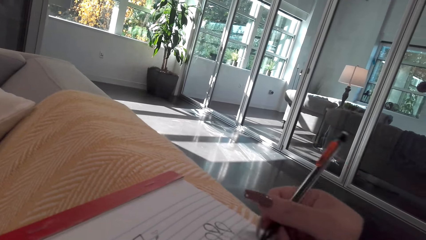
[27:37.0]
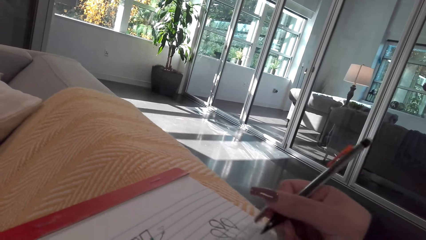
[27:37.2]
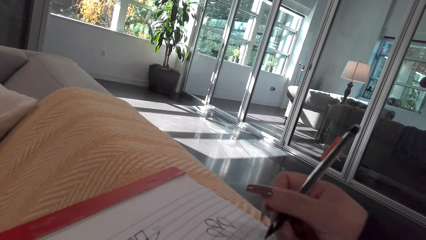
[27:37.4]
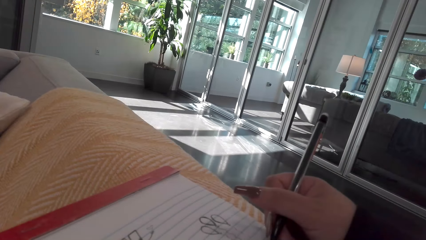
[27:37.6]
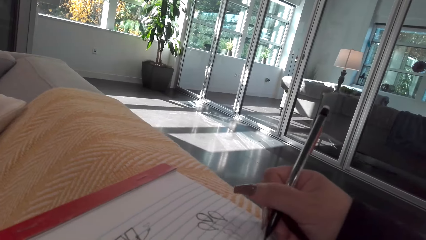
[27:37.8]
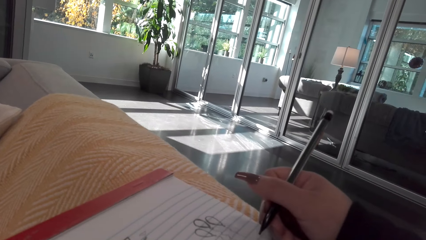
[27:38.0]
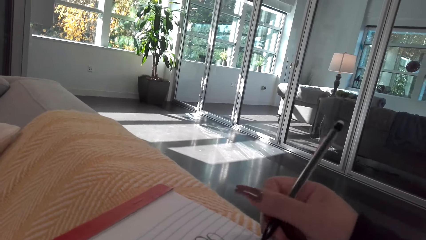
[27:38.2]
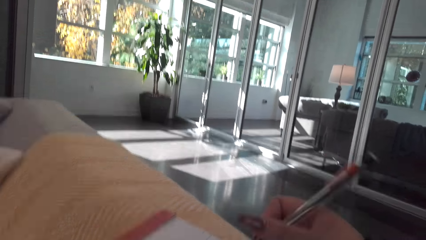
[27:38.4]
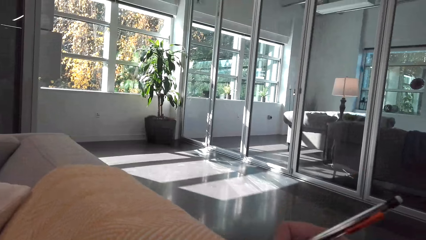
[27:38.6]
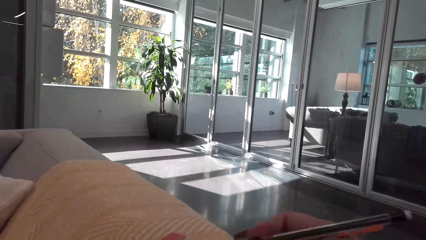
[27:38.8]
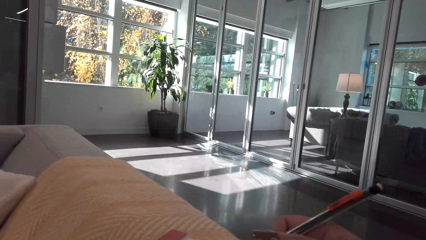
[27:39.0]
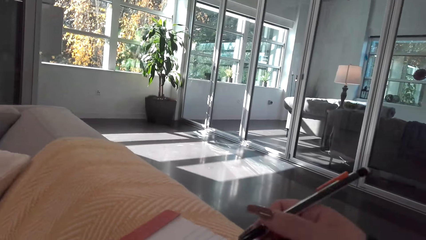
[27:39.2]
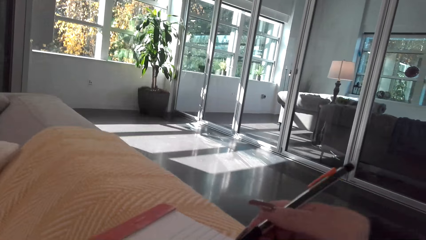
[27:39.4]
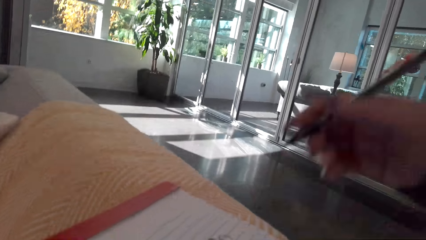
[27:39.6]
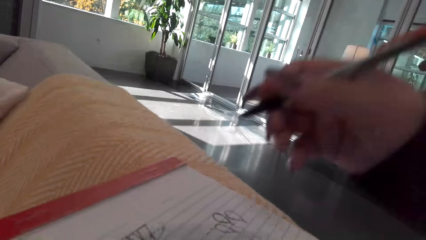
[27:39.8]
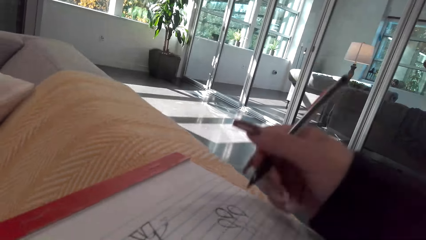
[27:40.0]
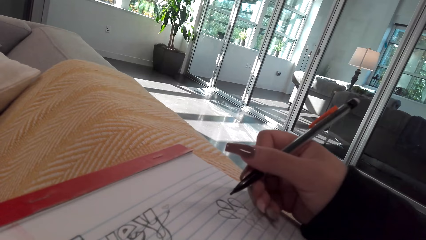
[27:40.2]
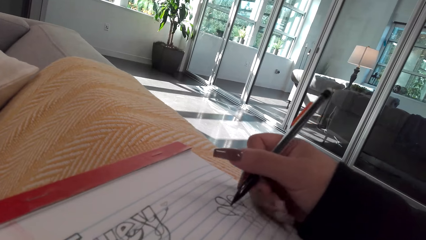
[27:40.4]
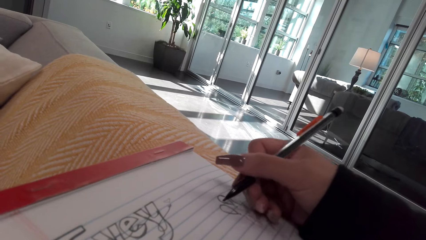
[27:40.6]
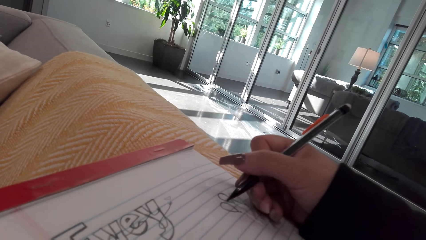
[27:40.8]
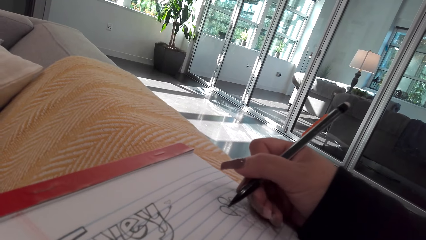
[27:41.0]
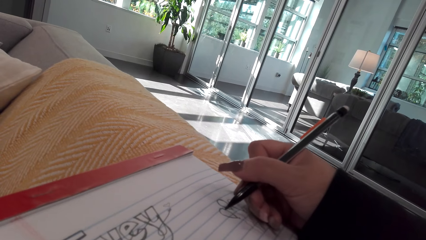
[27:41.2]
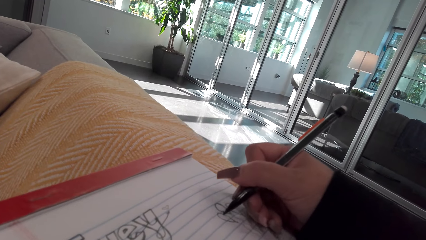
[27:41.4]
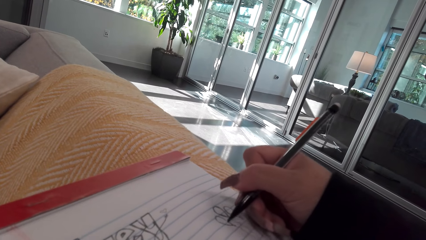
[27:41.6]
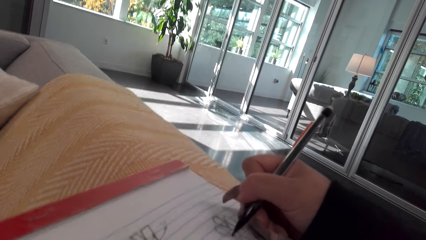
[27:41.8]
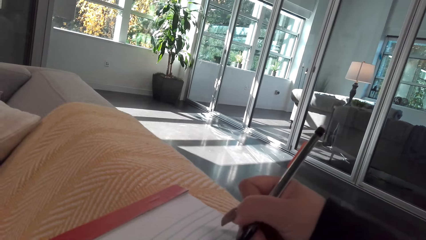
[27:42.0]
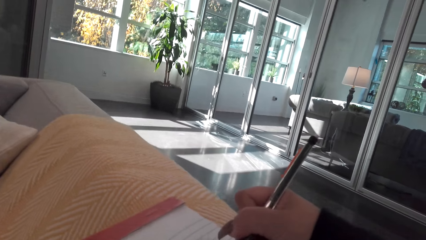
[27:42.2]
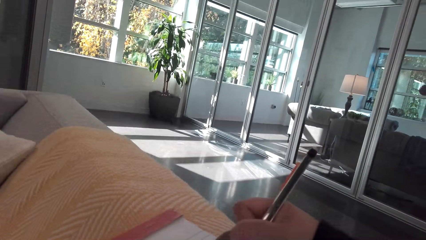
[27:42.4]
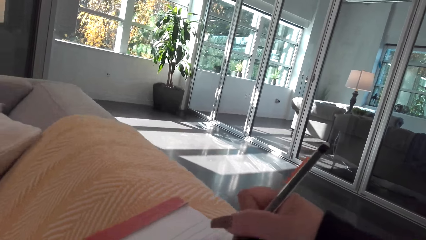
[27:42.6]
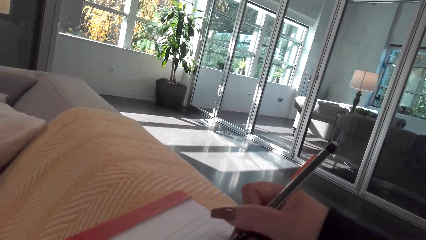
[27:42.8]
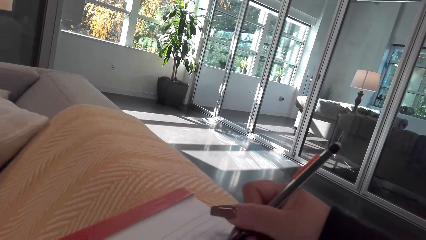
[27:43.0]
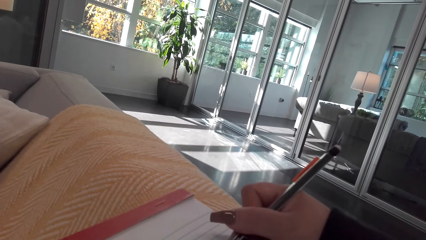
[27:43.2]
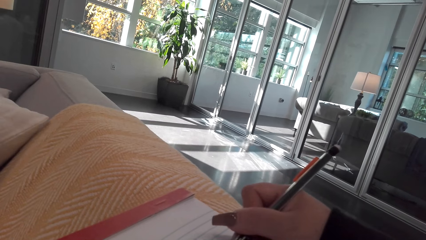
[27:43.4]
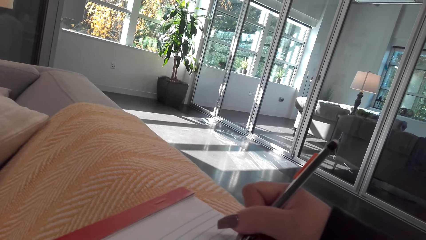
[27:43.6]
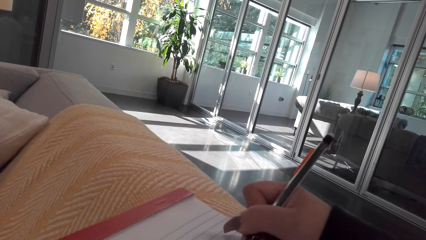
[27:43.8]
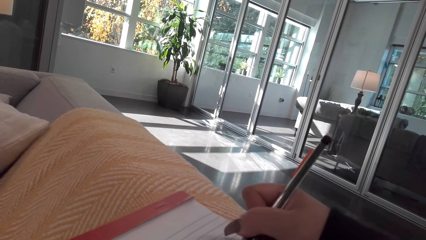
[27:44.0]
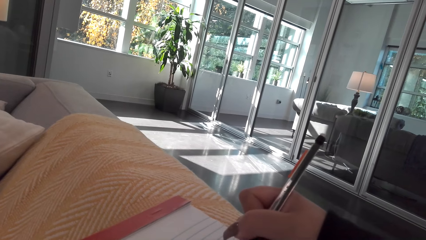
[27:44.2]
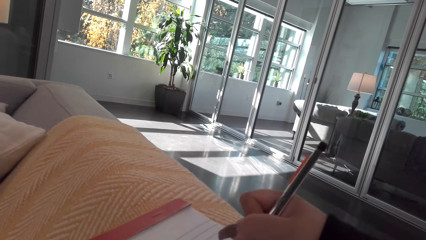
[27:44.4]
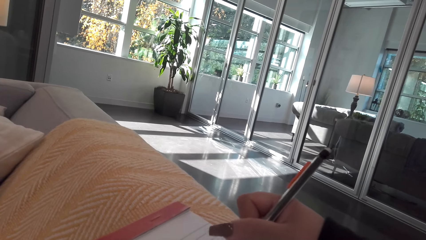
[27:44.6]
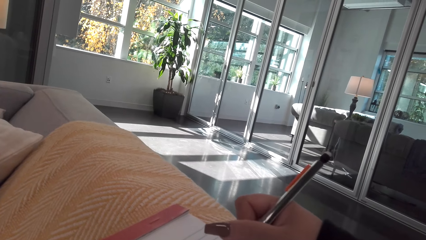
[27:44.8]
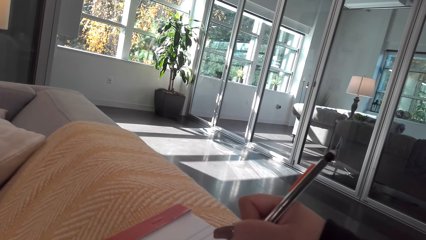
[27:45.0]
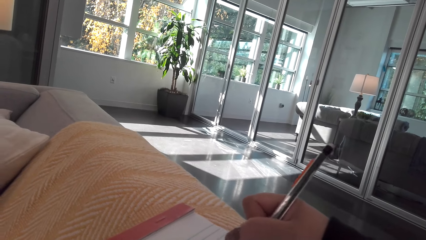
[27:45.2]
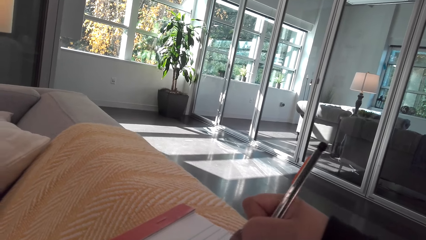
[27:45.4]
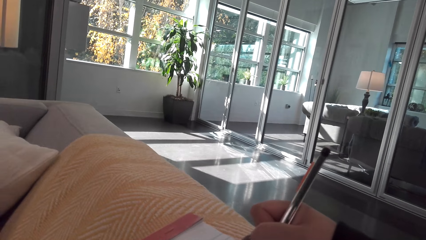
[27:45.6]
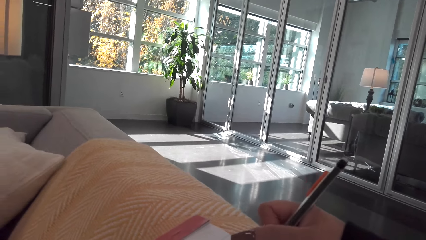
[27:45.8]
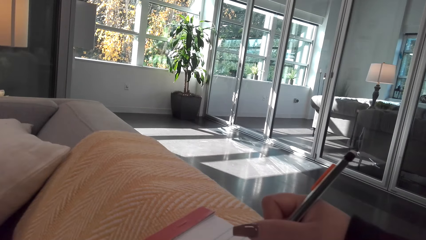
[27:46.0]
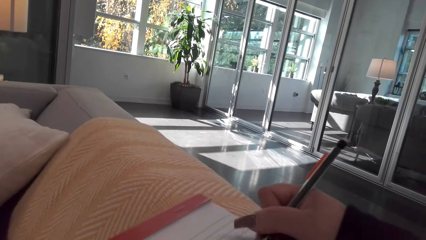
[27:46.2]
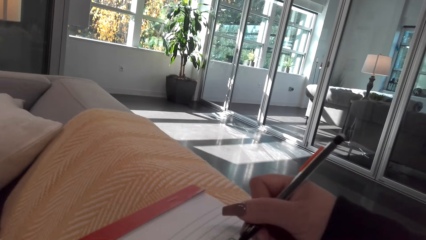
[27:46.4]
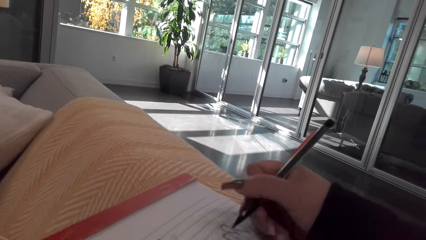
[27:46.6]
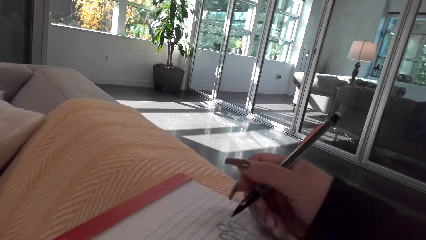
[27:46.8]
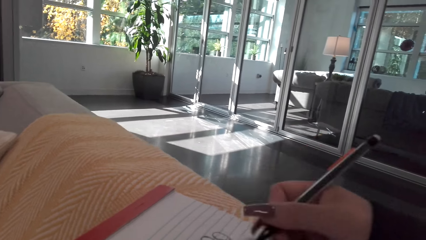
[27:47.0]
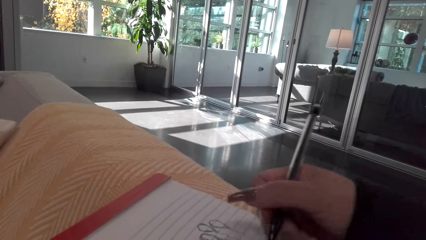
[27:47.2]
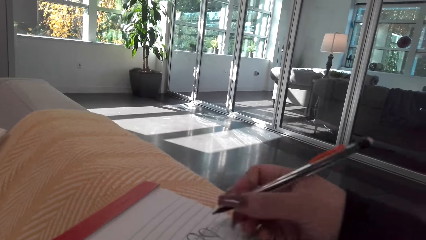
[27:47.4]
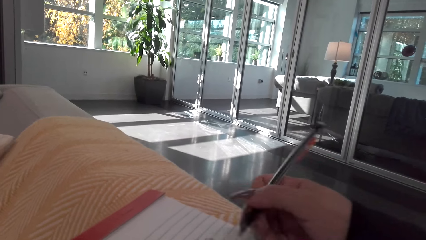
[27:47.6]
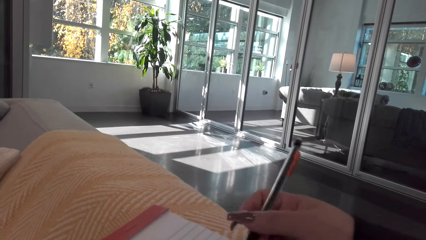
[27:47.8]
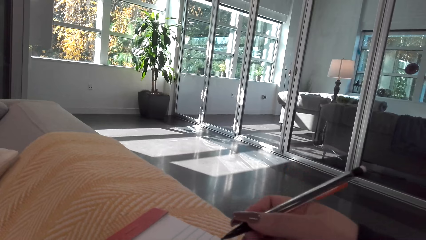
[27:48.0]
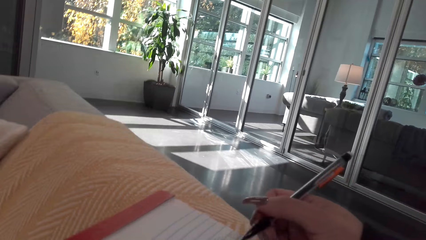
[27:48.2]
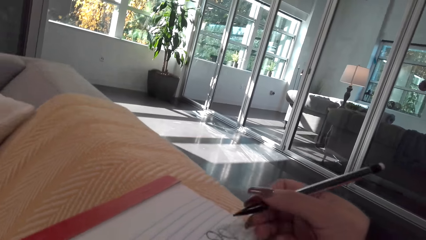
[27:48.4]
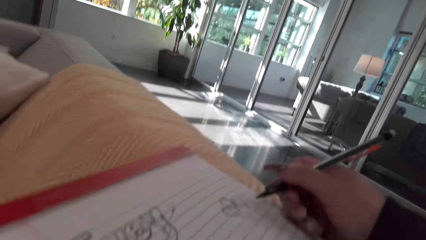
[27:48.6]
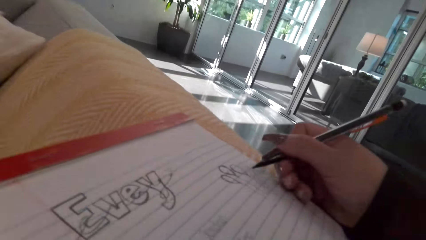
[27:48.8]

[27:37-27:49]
The camera wearer draws on the book. He moves his hand.

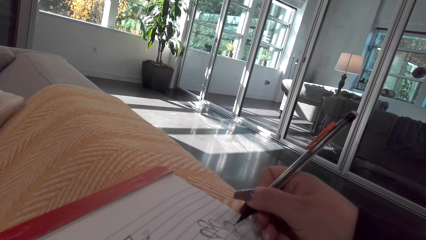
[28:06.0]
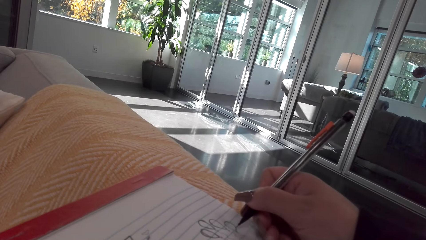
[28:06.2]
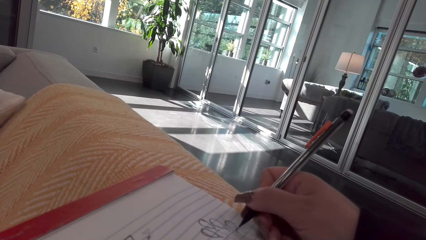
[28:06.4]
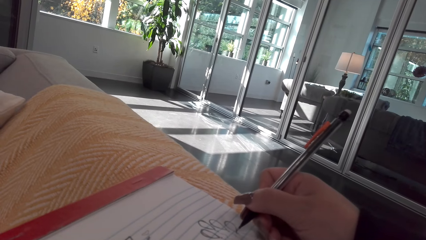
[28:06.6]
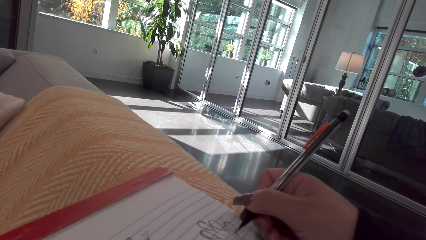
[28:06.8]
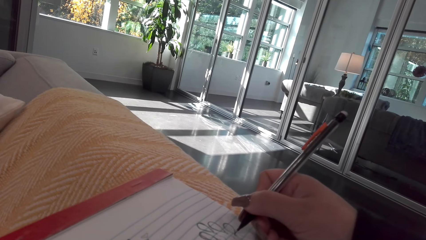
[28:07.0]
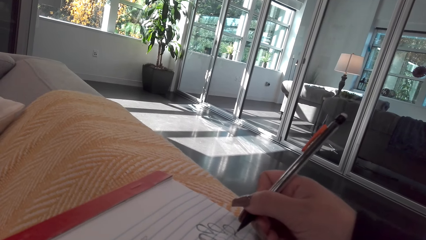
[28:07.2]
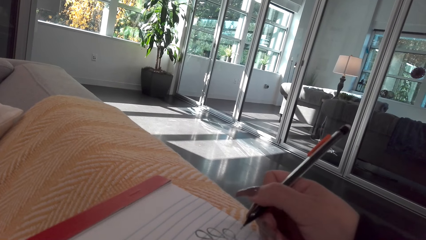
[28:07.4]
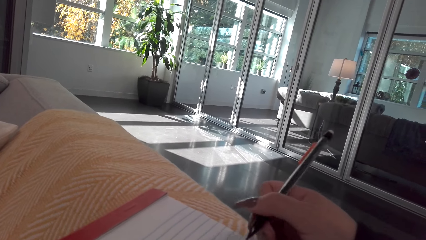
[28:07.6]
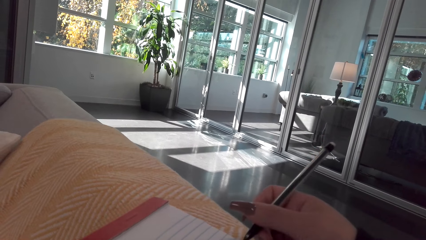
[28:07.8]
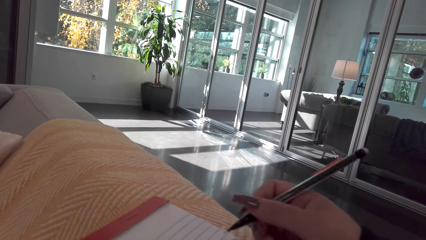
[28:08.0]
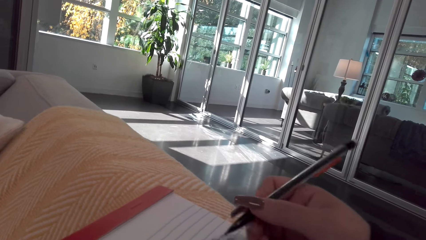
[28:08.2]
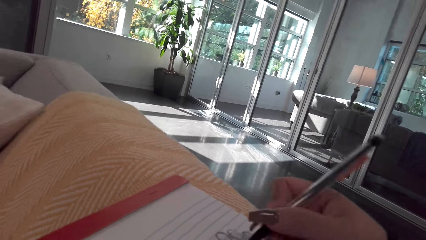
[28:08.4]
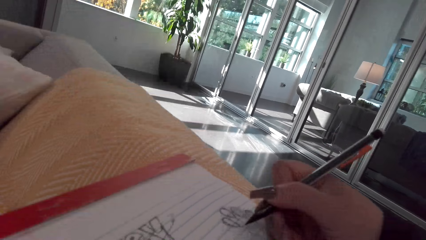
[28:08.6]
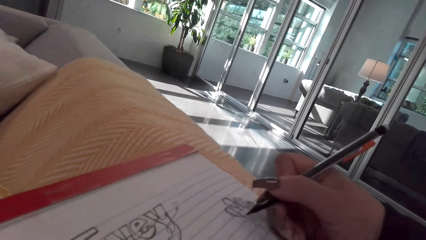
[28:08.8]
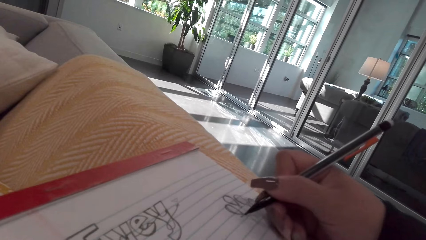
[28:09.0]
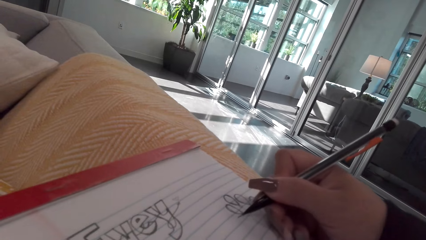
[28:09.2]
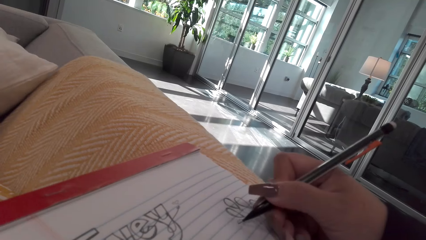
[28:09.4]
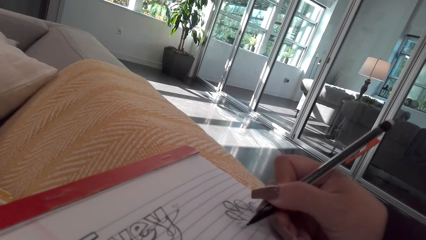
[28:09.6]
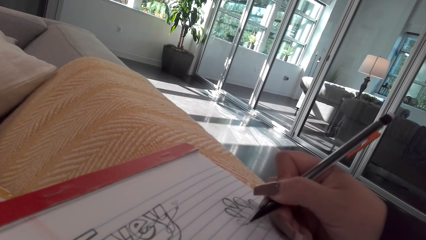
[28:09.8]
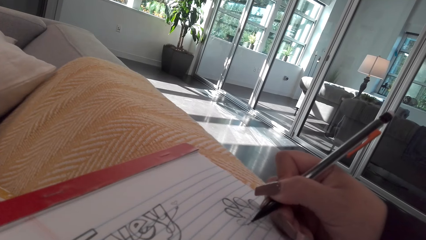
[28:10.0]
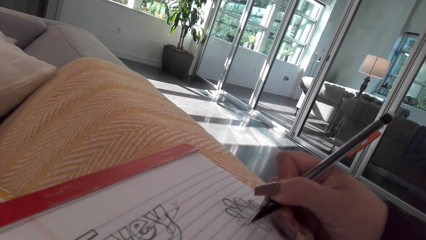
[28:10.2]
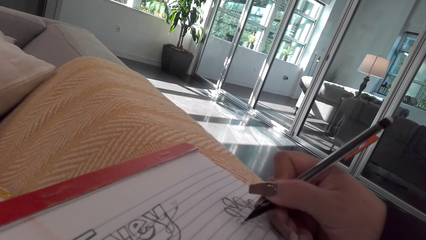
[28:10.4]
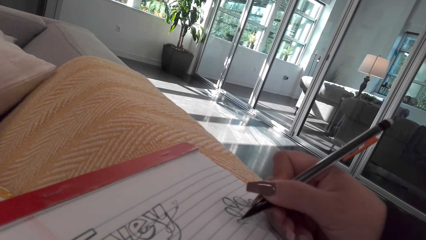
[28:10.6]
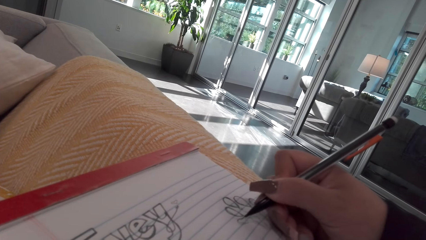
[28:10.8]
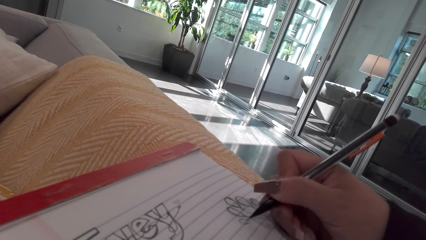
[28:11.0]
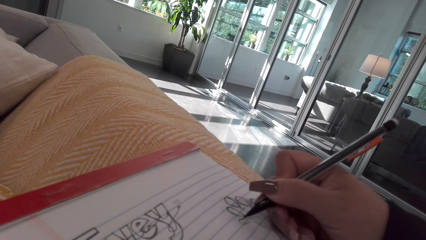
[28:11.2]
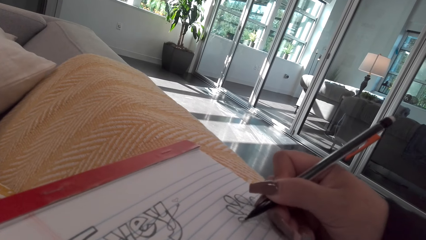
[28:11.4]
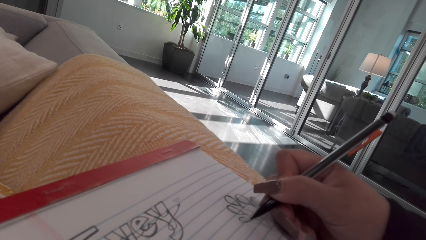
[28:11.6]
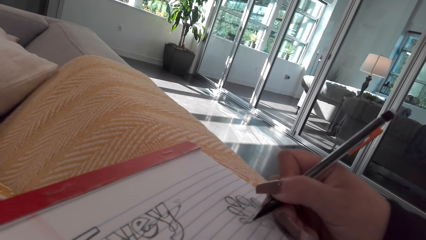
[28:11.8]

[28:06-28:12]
The camera wearer draws on the book with a pen.
